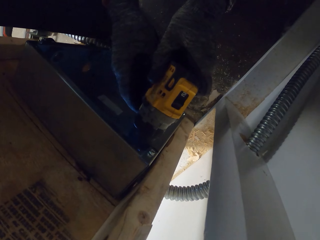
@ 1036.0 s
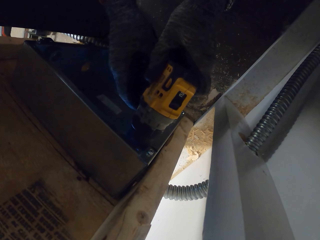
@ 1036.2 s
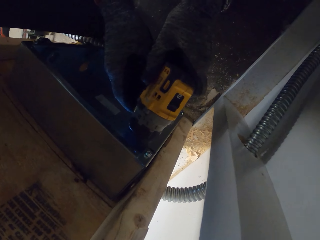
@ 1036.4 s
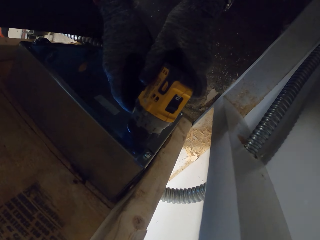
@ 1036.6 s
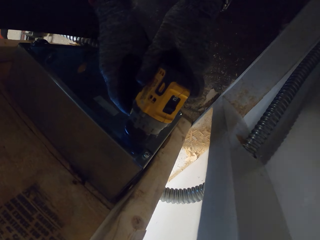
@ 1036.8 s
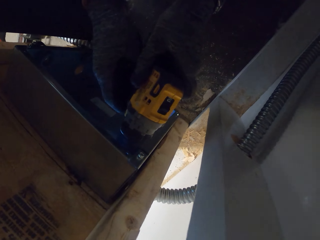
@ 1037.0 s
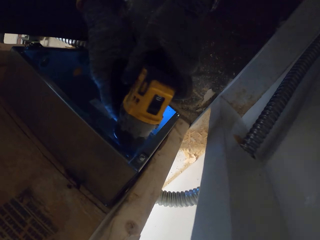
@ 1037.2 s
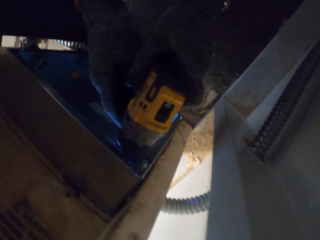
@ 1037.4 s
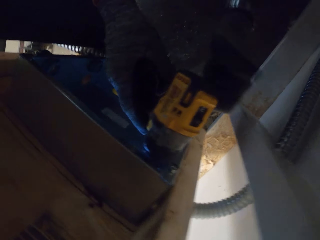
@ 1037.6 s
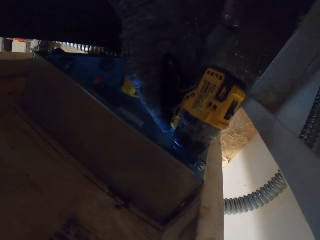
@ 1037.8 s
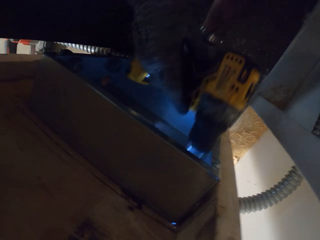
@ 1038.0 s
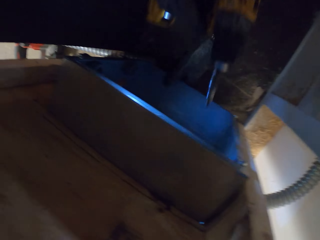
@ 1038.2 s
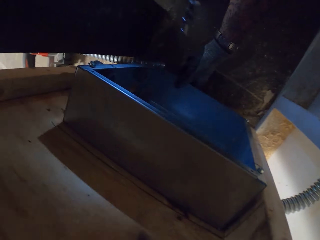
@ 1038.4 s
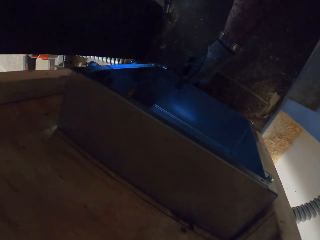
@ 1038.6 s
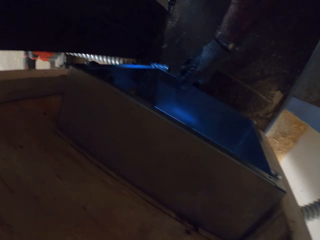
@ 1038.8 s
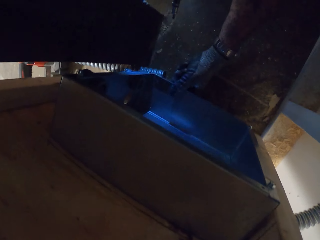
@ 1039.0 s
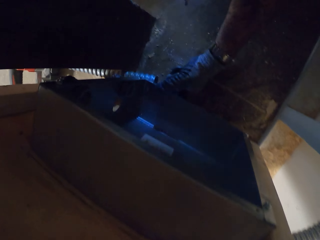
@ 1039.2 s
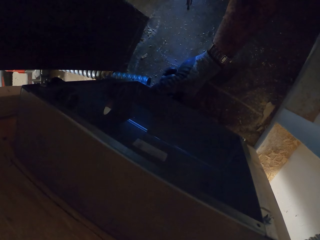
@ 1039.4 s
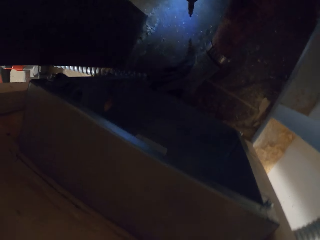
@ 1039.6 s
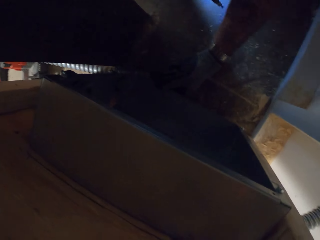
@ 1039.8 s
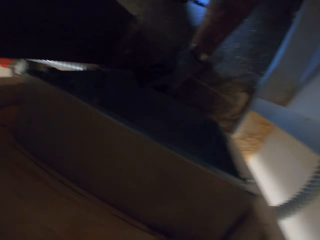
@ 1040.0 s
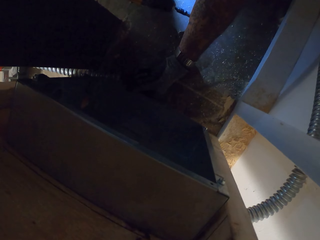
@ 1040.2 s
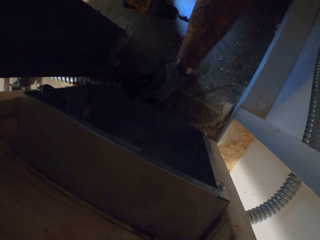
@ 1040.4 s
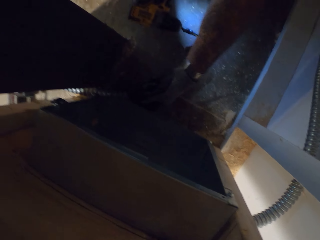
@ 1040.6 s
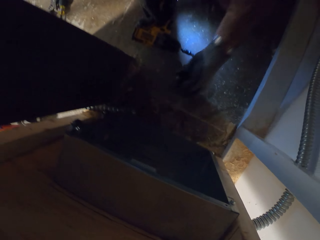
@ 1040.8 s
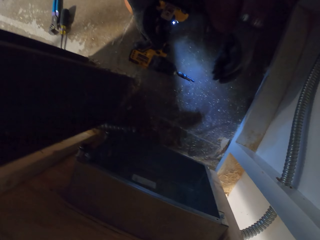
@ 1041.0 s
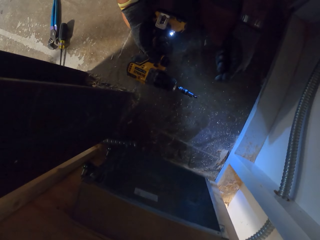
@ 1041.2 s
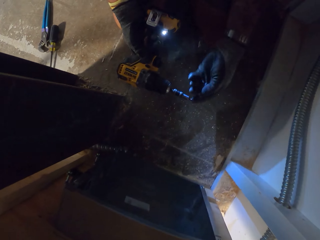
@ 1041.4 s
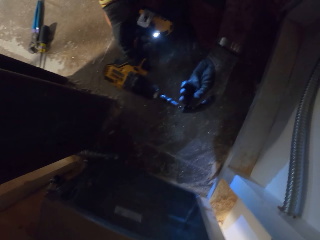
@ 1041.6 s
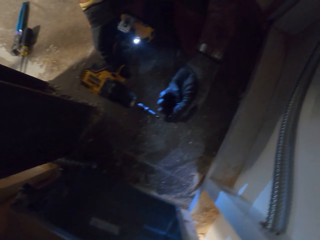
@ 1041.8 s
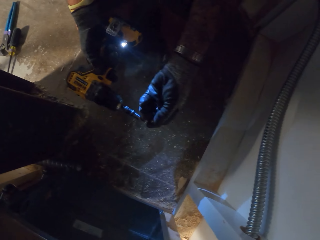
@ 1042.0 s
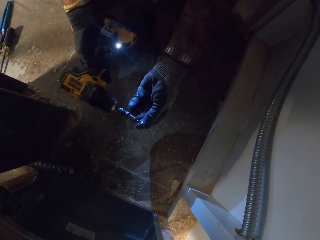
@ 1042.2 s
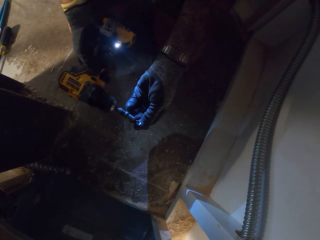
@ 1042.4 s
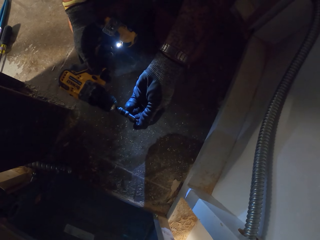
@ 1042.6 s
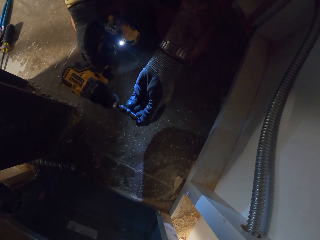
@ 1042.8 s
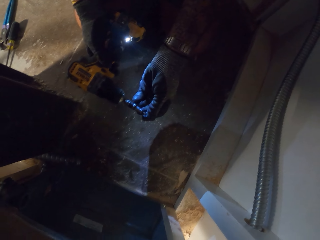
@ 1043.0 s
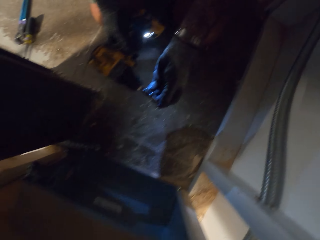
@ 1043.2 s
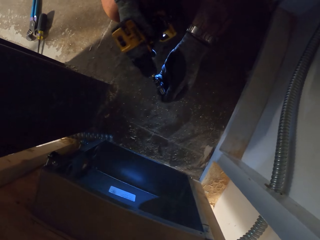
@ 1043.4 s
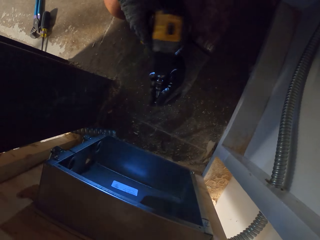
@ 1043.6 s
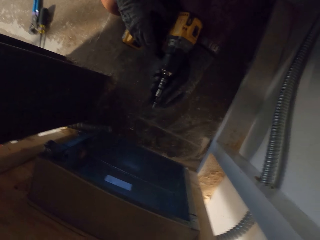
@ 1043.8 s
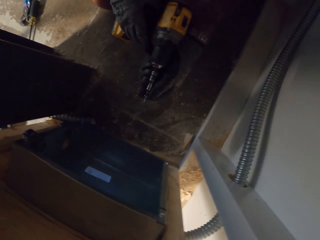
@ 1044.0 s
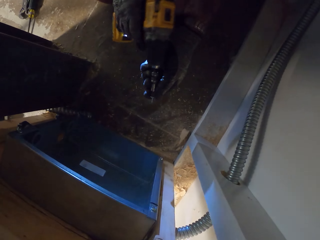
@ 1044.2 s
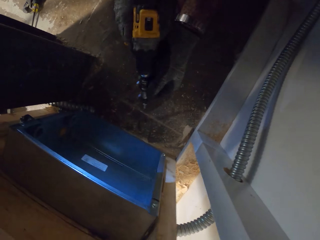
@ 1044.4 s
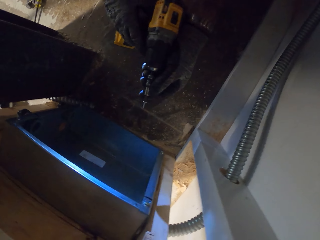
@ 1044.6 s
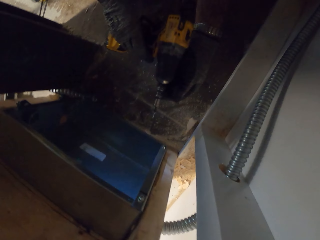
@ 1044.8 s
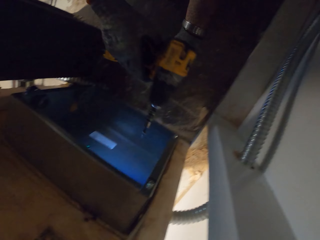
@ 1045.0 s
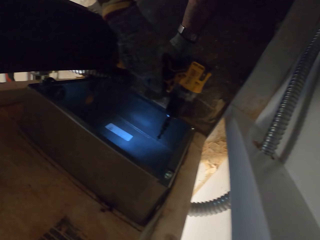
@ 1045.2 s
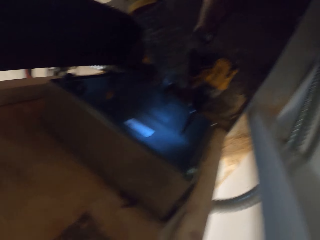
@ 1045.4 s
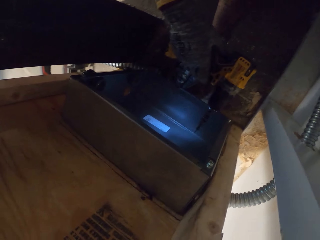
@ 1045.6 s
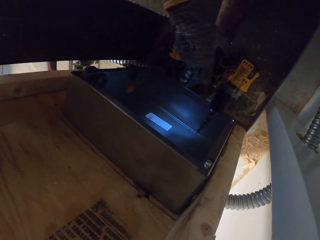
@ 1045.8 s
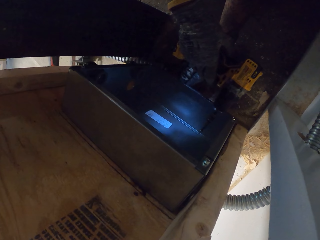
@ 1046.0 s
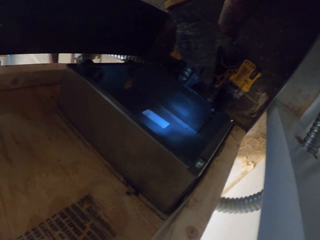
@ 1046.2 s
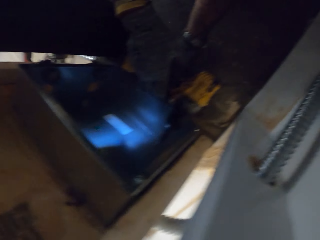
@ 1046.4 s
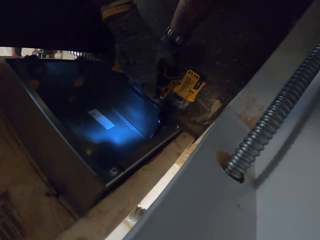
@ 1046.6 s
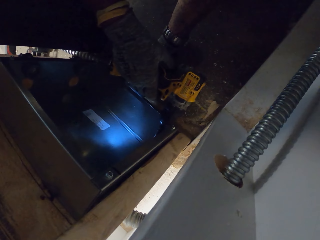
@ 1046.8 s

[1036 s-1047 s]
The camera wearer moves the metal box. They place a screw on the impact wrench.

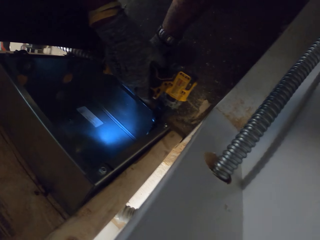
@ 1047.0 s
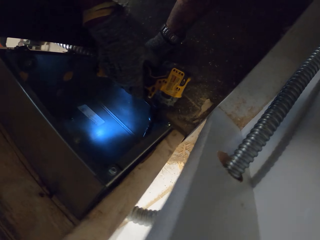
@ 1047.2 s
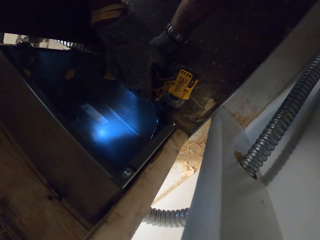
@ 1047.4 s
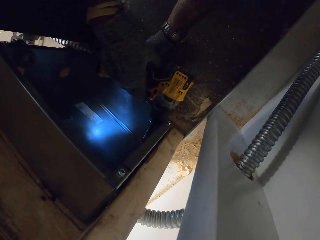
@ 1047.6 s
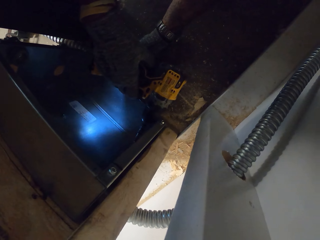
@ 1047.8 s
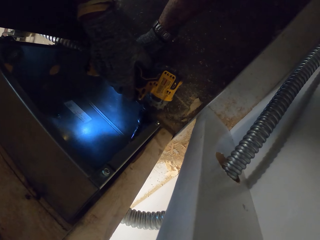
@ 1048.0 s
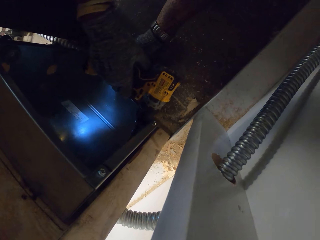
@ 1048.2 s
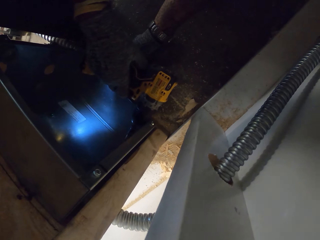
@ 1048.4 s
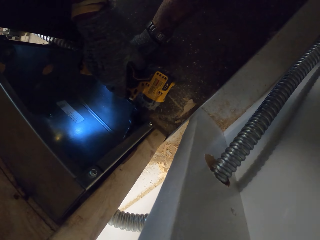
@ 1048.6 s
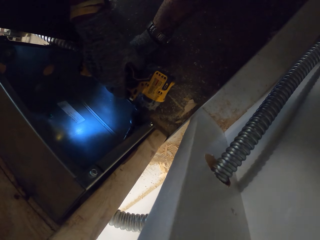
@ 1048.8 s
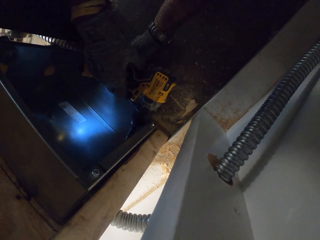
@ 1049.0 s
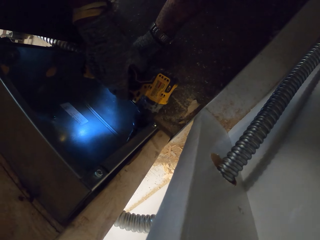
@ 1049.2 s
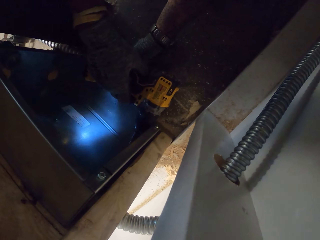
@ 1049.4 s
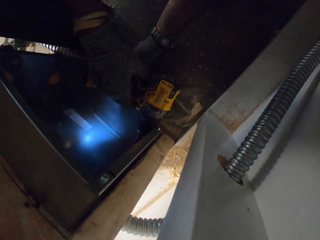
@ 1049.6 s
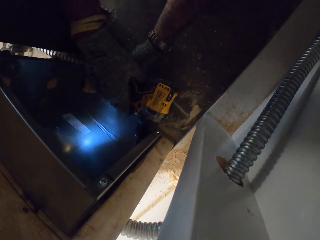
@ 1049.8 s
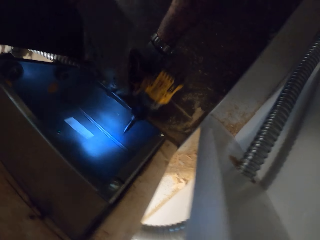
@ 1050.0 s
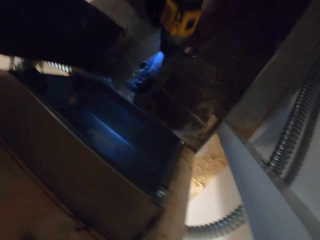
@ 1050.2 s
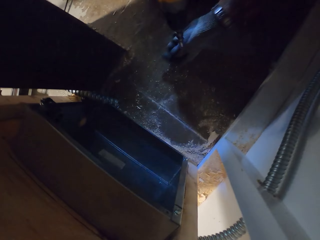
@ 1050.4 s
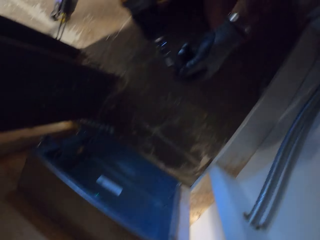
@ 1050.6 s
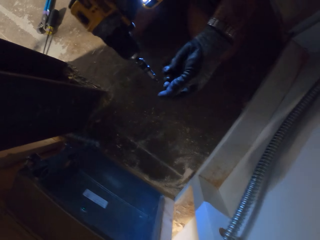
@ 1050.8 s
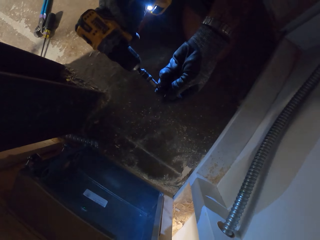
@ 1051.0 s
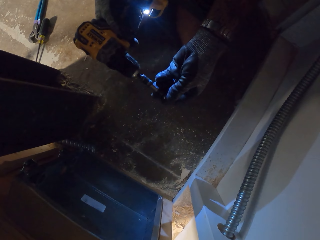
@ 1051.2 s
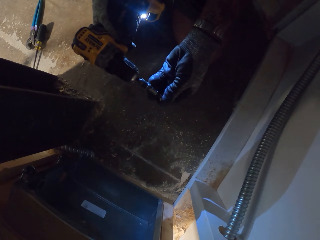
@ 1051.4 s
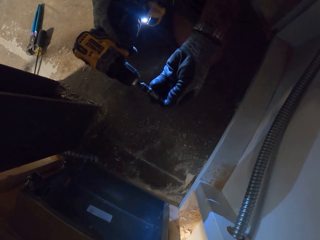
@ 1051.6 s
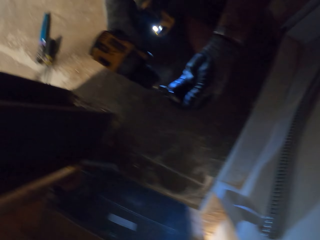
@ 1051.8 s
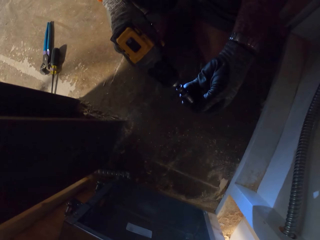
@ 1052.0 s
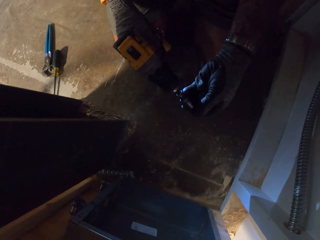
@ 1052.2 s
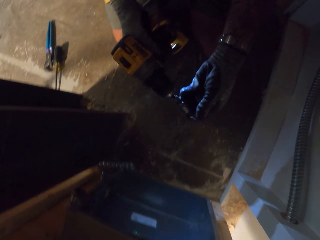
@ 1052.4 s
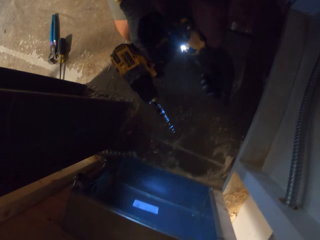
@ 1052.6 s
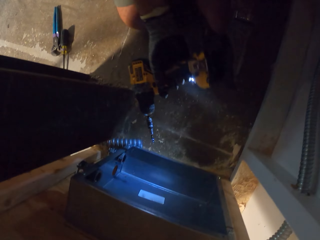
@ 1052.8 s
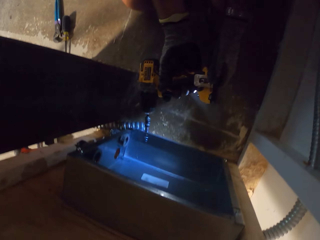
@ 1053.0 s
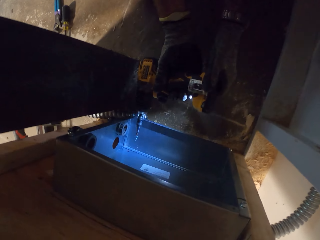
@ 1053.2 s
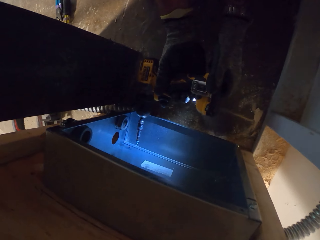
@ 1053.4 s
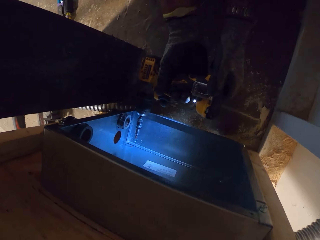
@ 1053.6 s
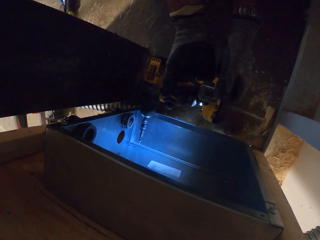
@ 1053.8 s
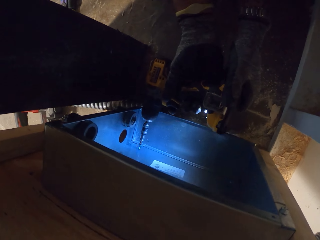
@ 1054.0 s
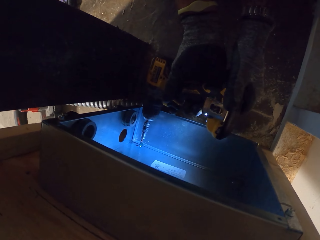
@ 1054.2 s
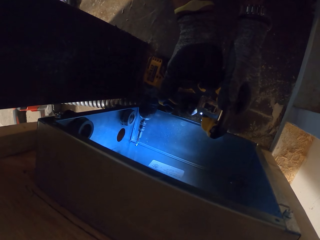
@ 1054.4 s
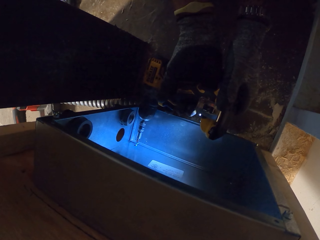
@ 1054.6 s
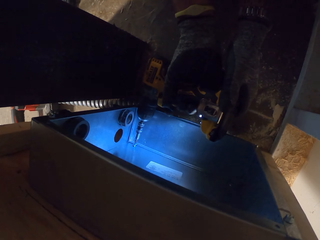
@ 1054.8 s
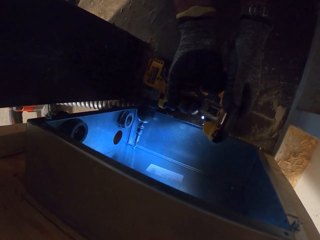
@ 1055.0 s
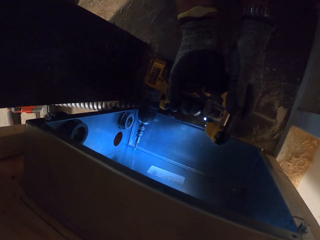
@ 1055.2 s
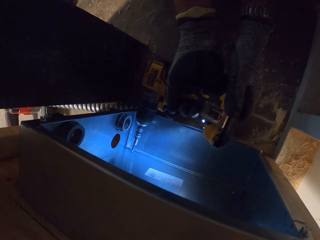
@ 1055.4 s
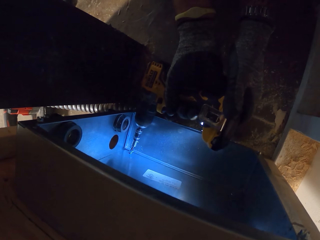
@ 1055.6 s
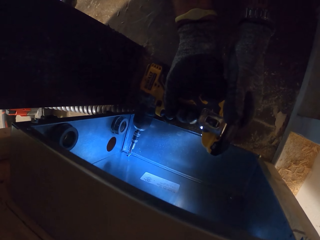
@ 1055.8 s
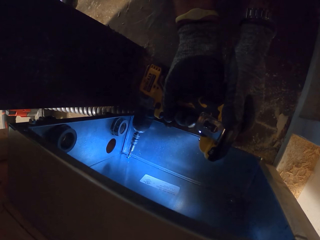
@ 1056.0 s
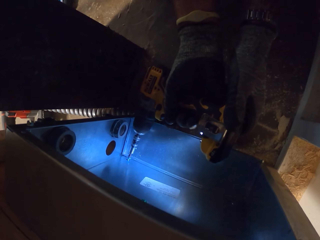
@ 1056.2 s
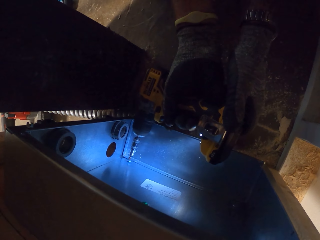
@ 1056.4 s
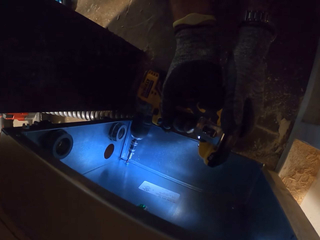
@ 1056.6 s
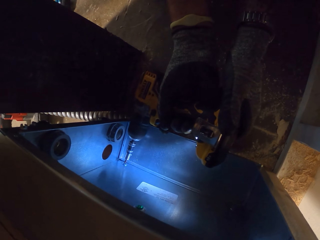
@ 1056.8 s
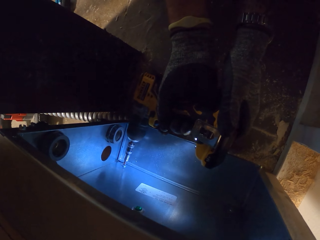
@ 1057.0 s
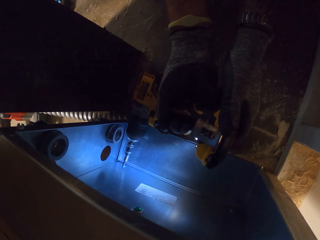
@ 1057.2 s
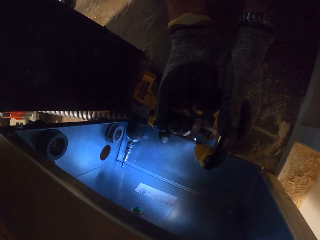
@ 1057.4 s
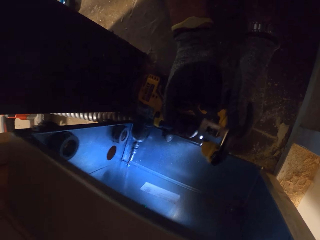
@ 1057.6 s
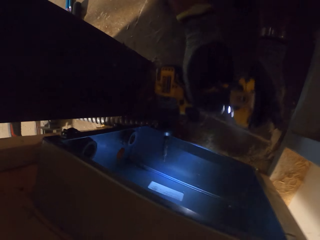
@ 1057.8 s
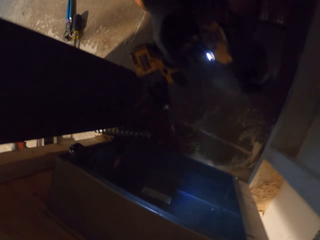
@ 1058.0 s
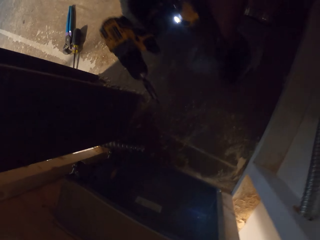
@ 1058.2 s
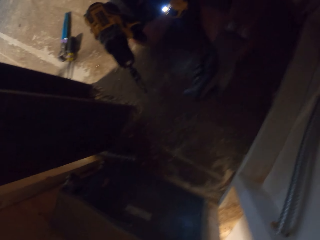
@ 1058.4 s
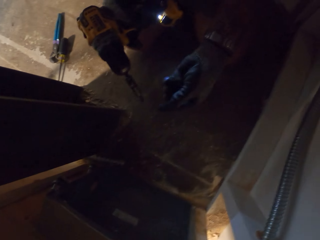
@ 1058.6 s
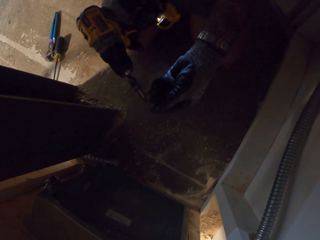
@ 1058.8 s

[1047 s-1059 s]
The camera wearer drills the screw into the metal box. They place a screw on the impact wrench. They drill the screw into the metal box.
